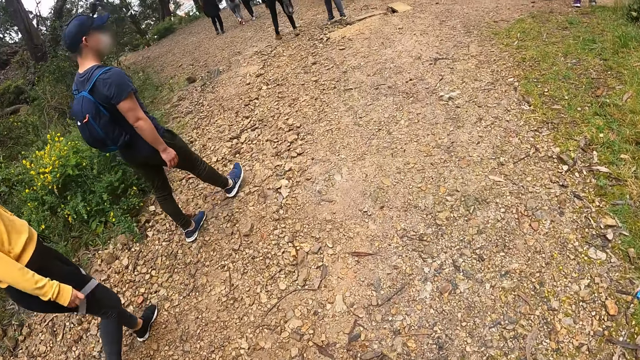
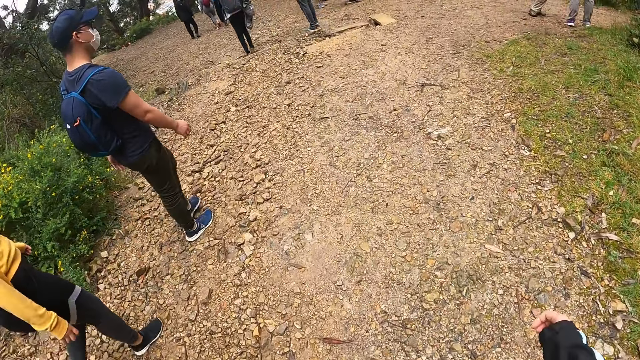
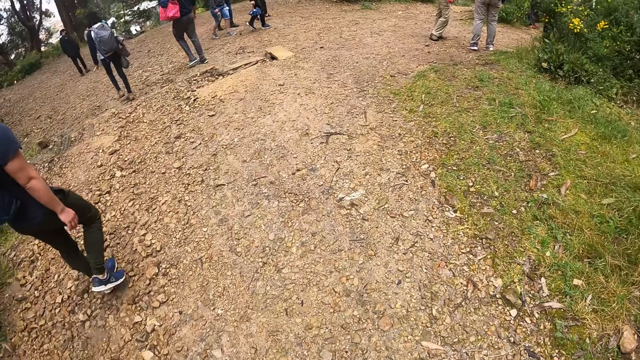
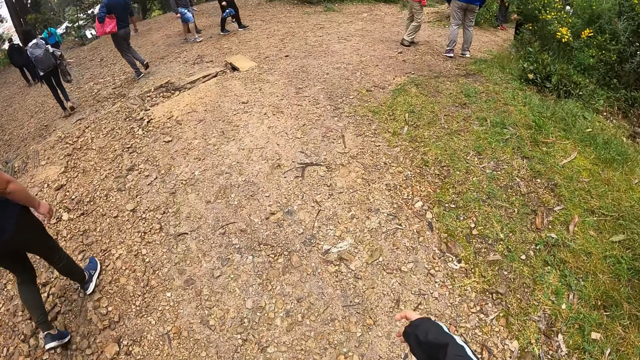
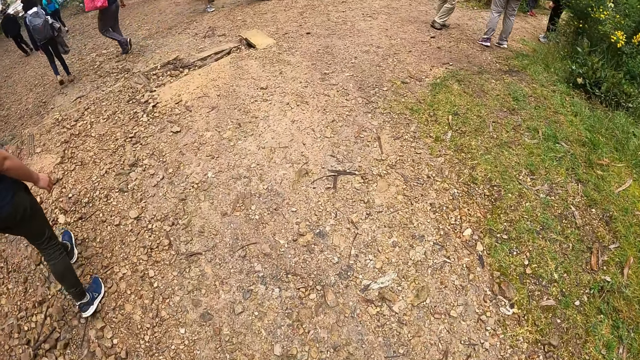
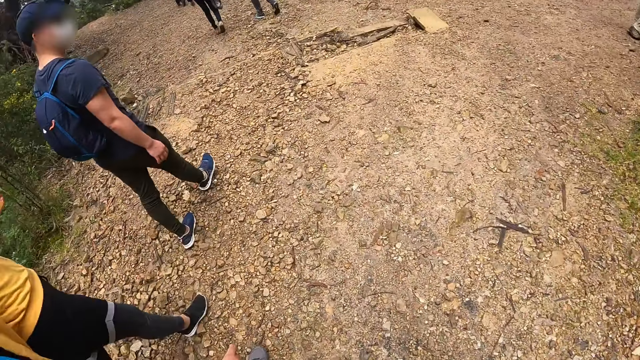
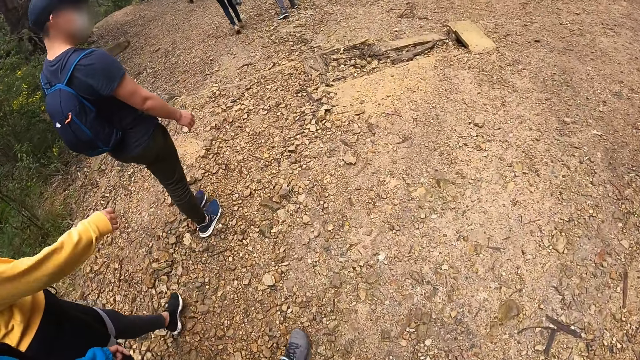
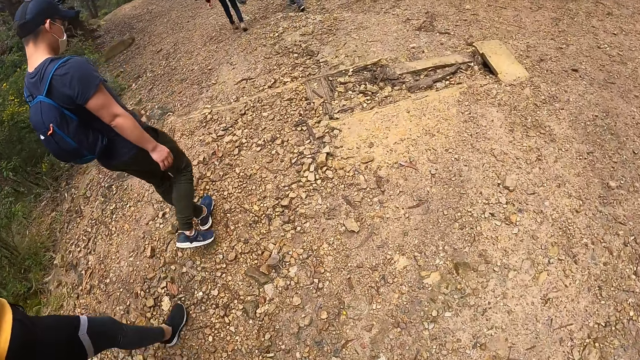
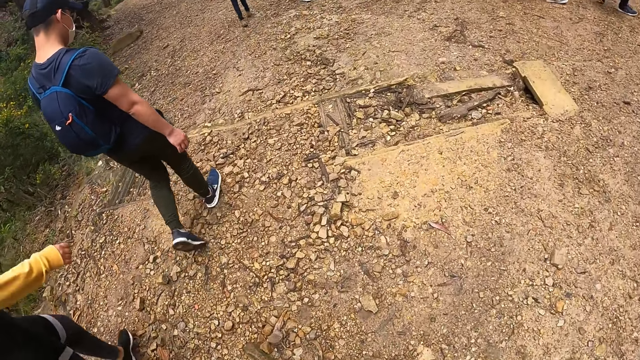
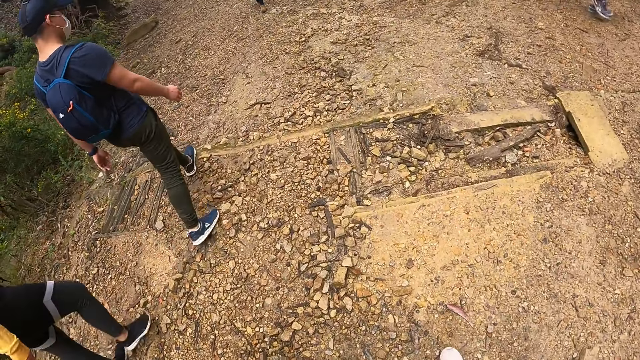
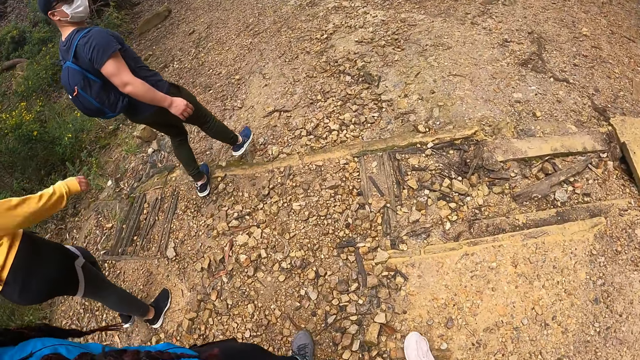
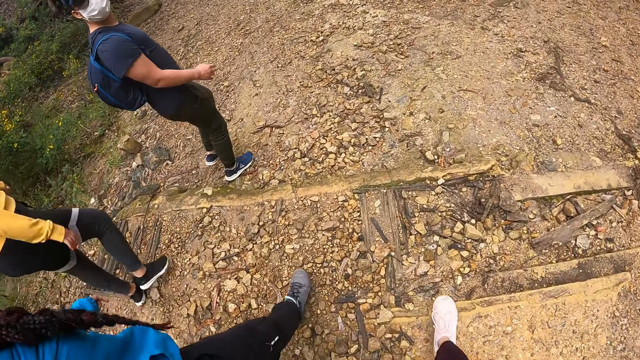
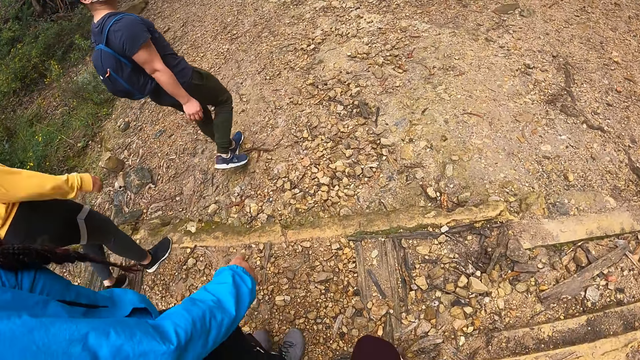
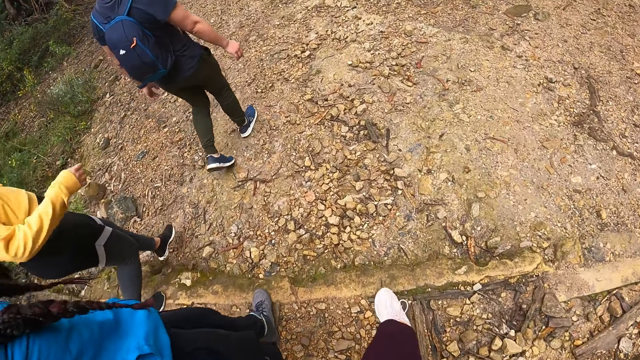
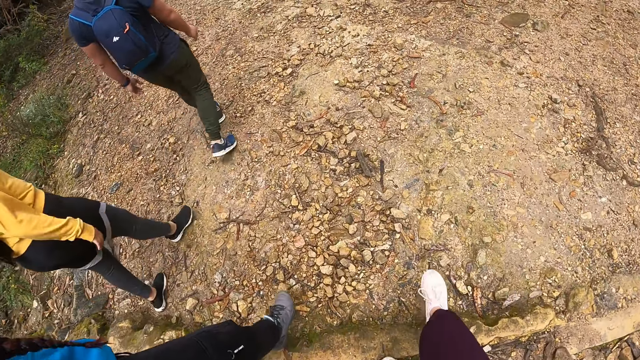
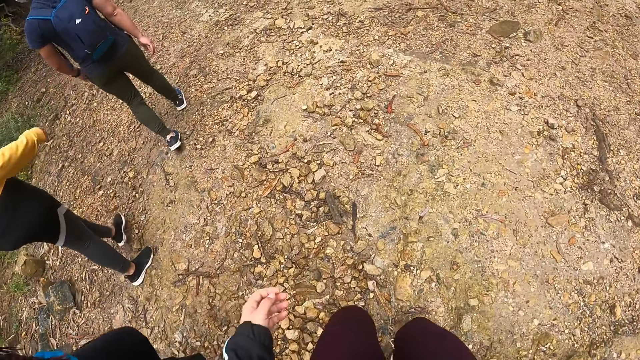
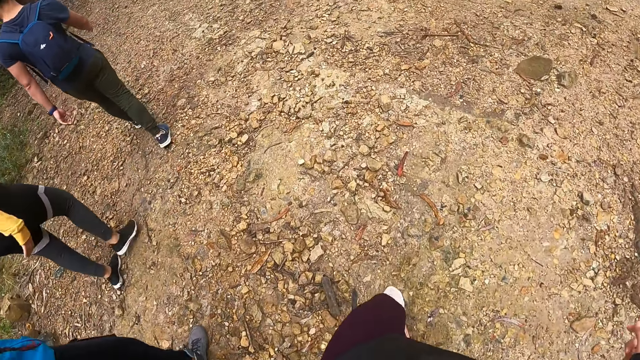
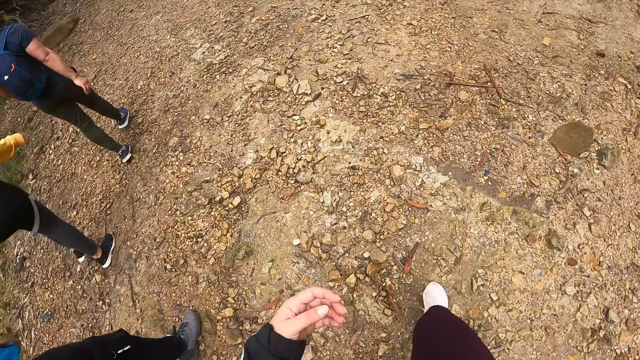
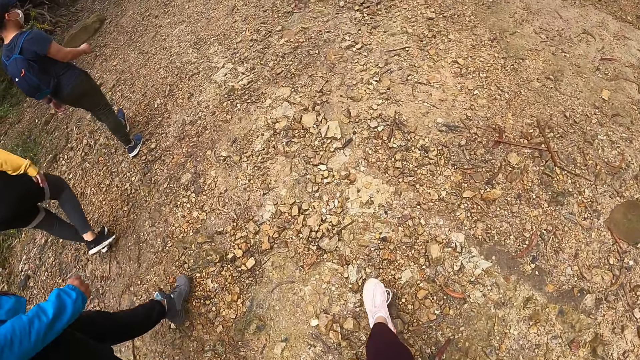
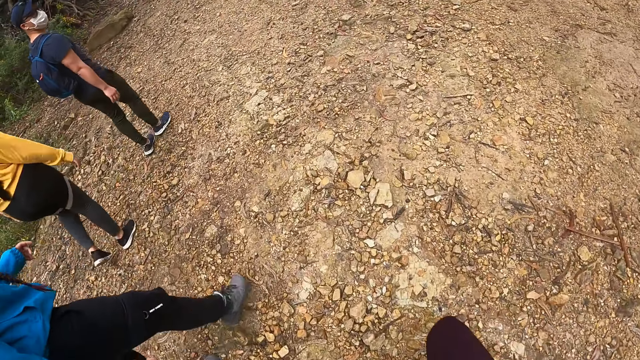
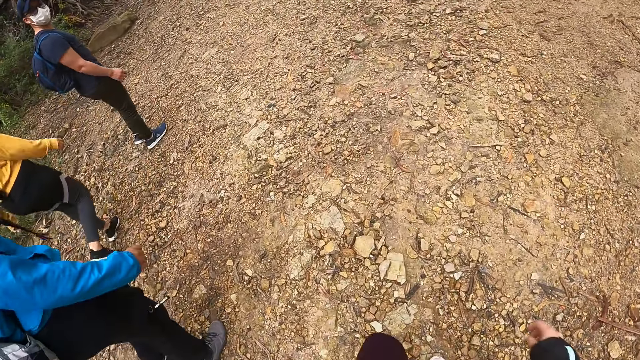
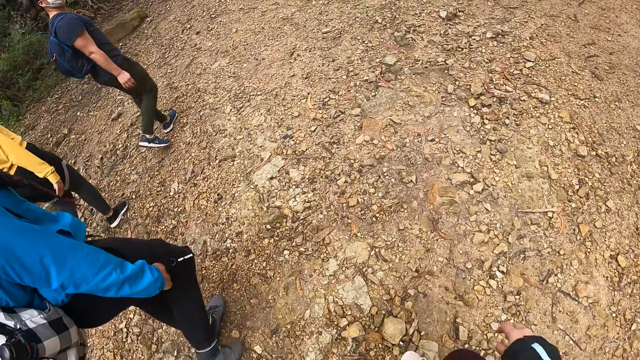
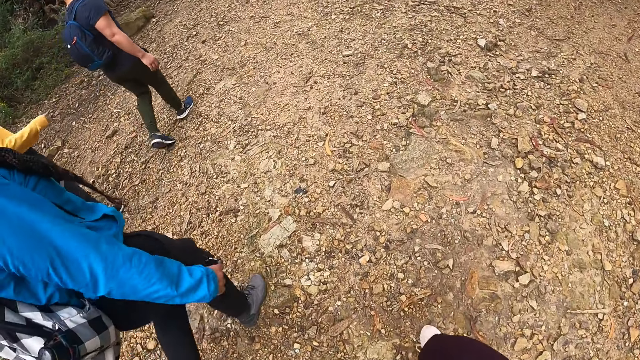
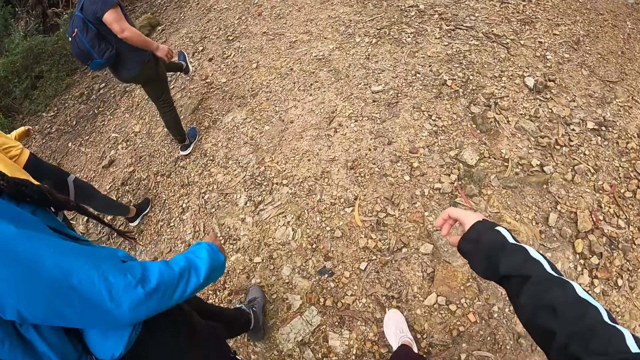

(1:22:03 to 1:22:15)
The camera wearer looks around and walks around.

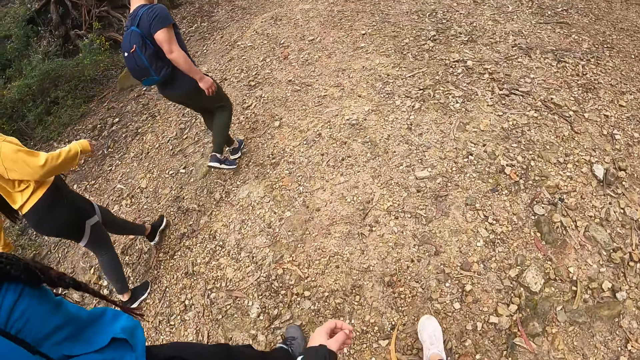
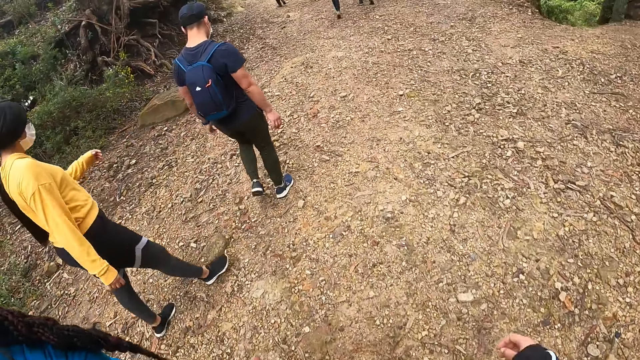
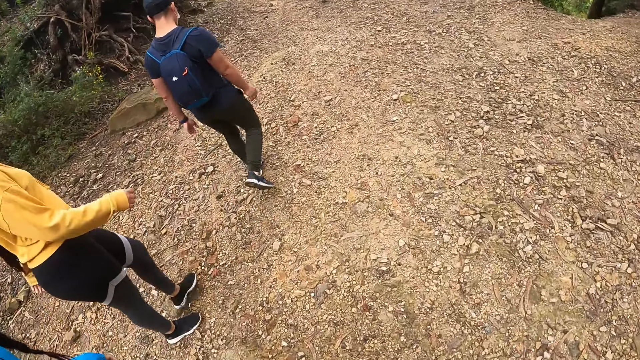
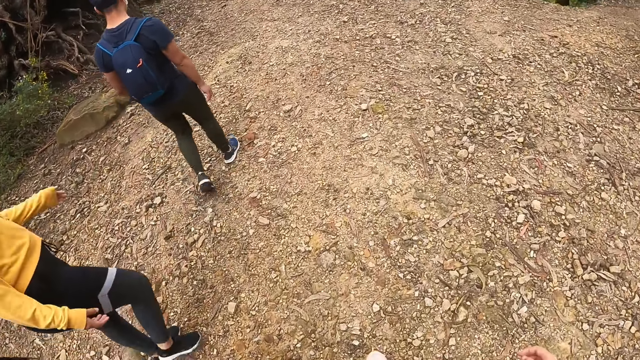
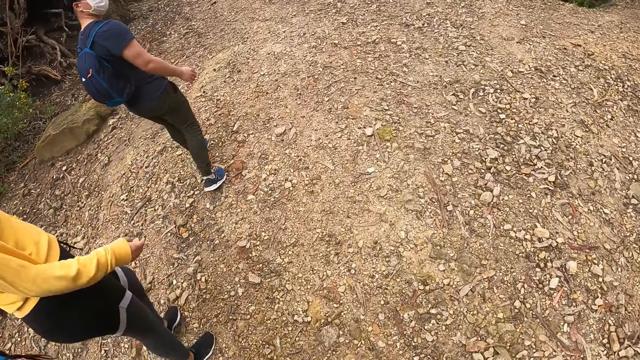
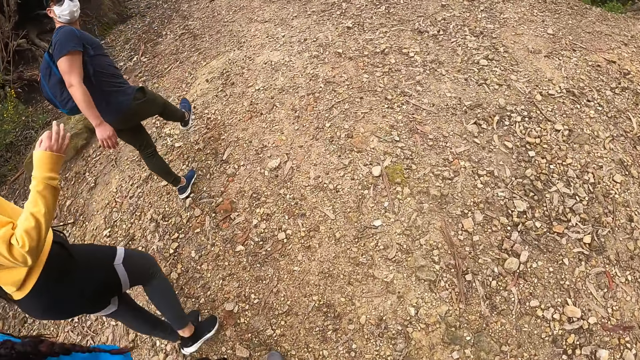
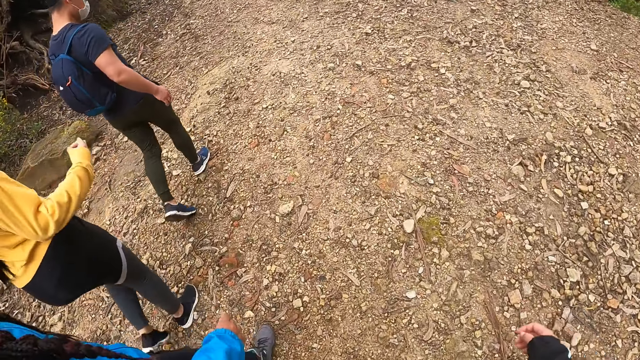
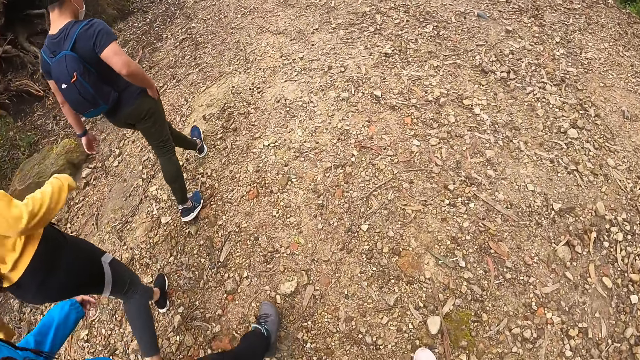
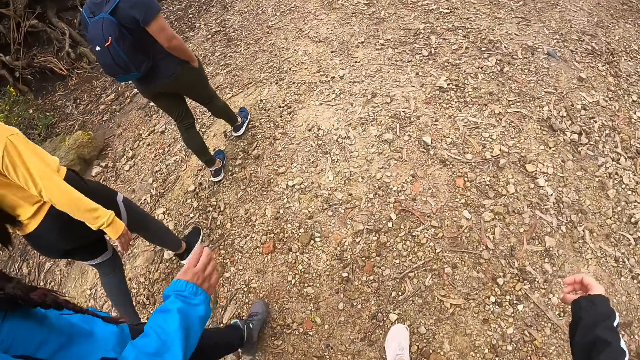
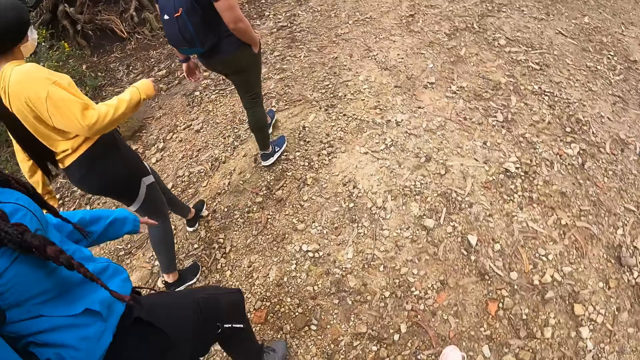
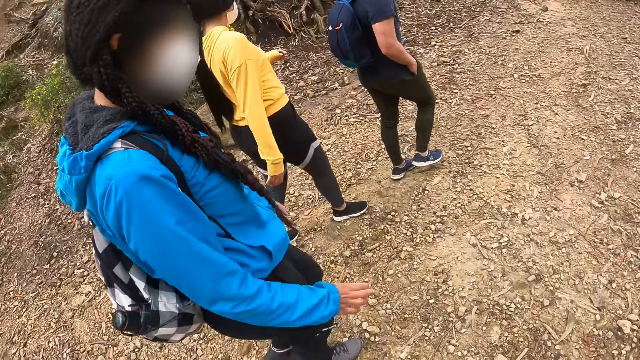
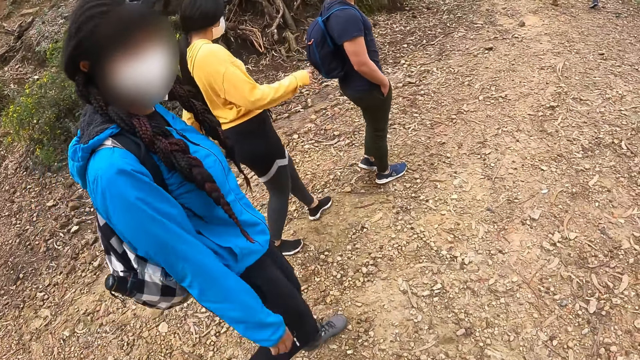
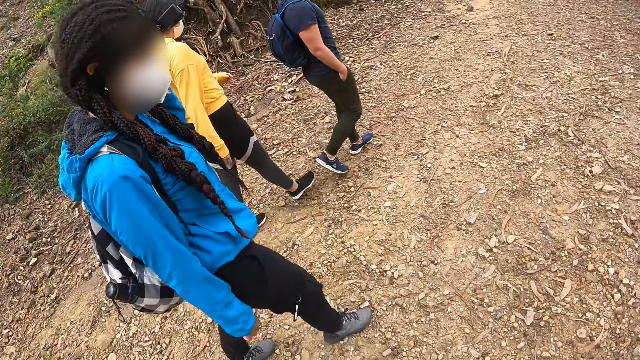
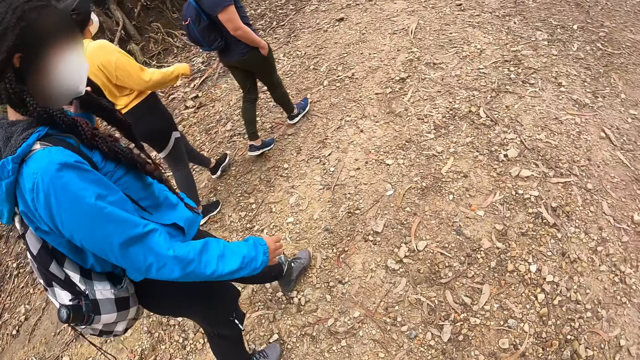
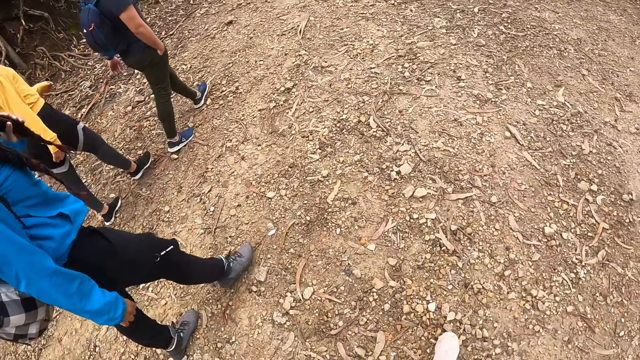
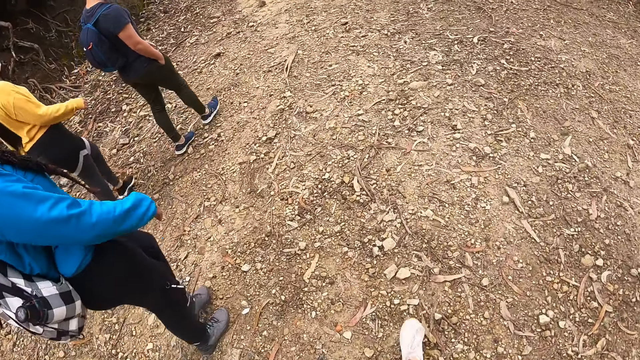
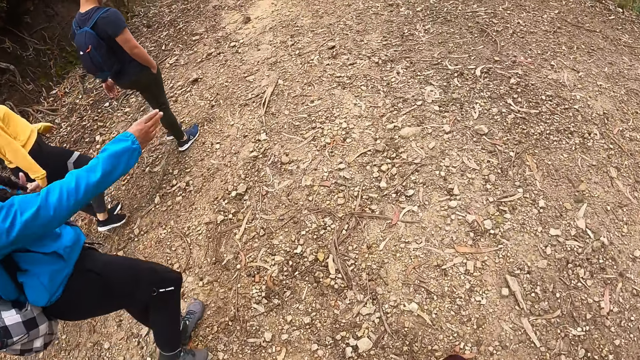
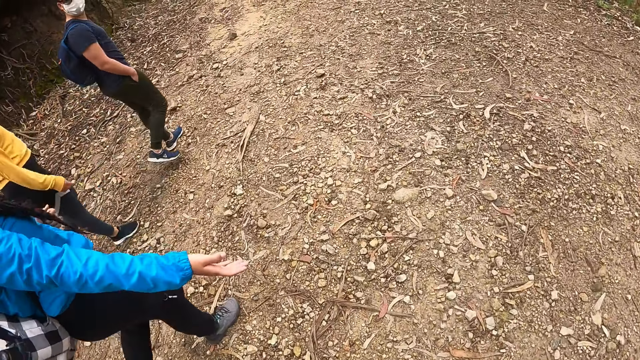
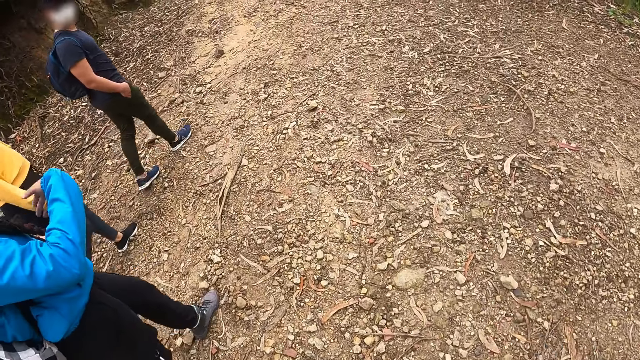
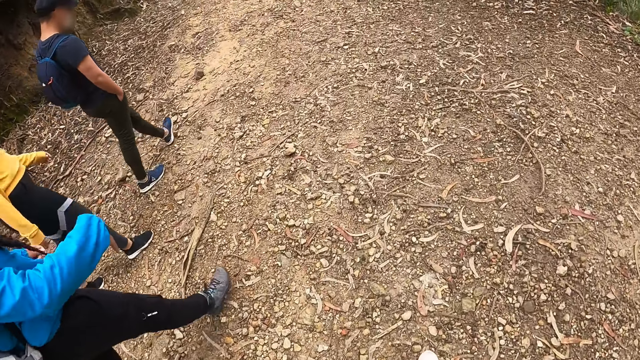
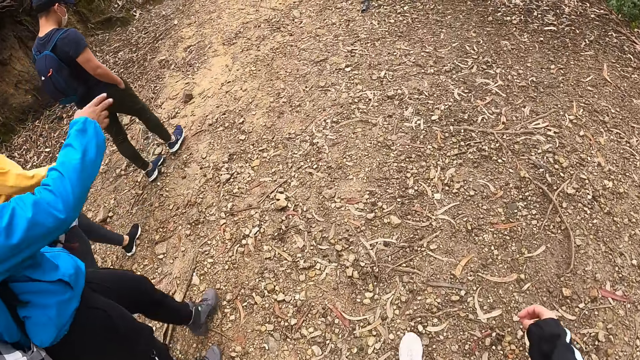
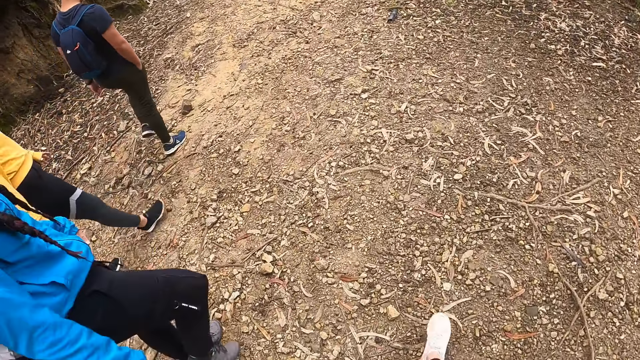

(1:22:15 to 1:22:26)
The woman interacts with the camera wearer. The woman sways the right hand.
